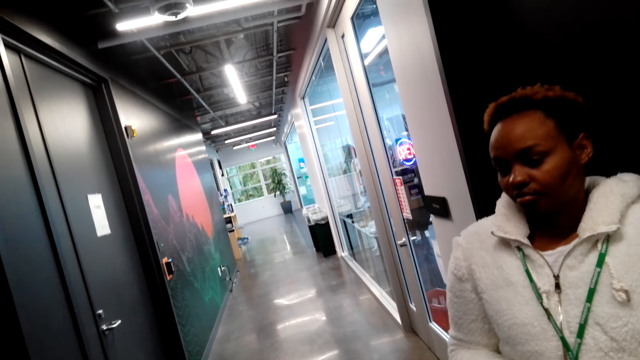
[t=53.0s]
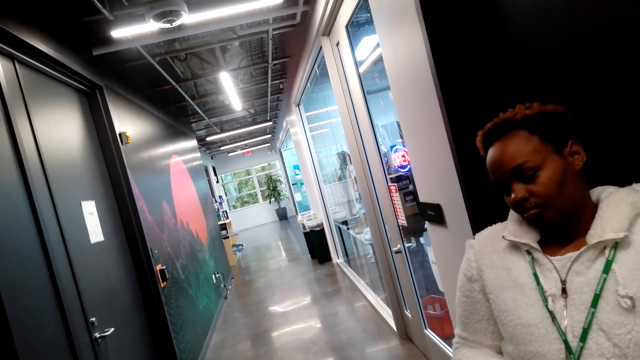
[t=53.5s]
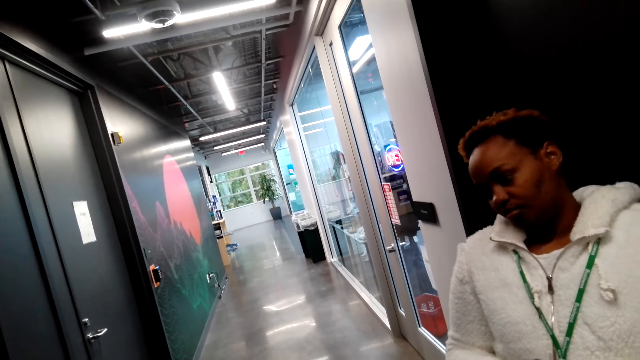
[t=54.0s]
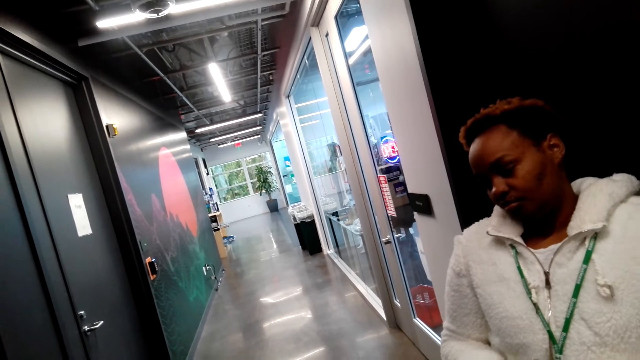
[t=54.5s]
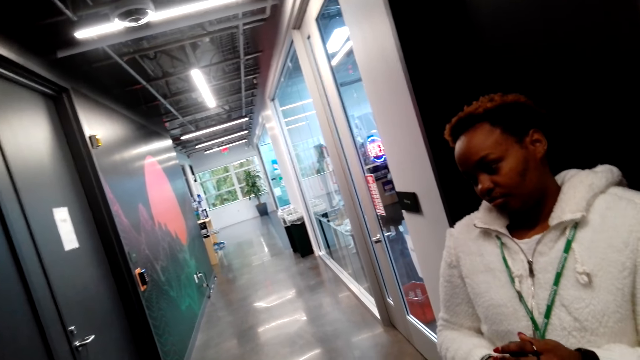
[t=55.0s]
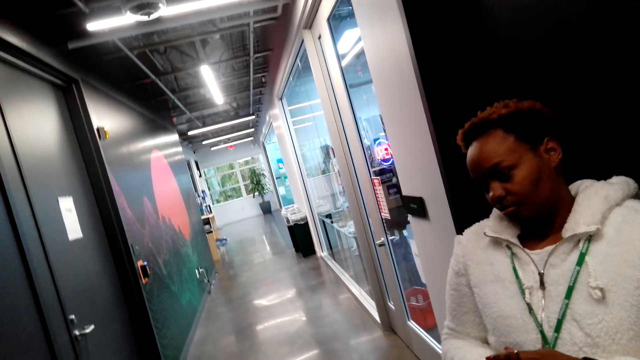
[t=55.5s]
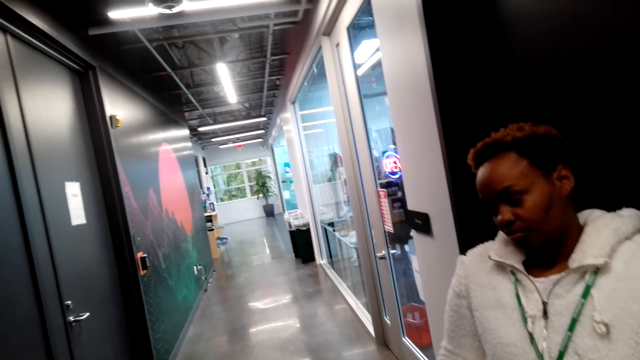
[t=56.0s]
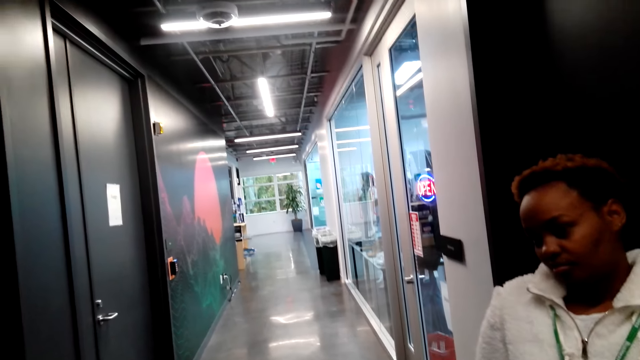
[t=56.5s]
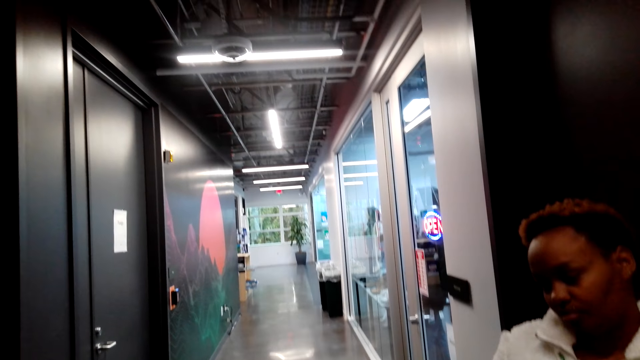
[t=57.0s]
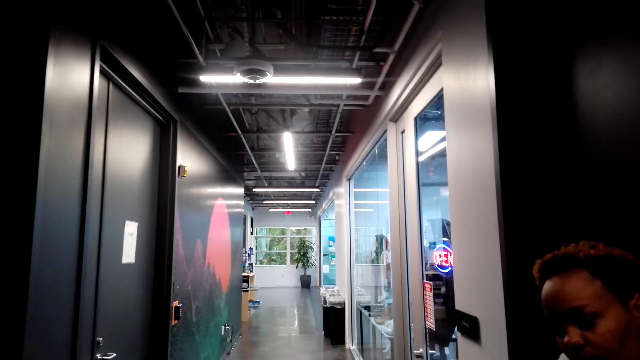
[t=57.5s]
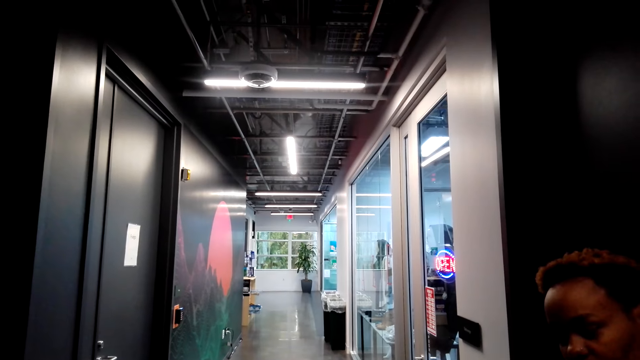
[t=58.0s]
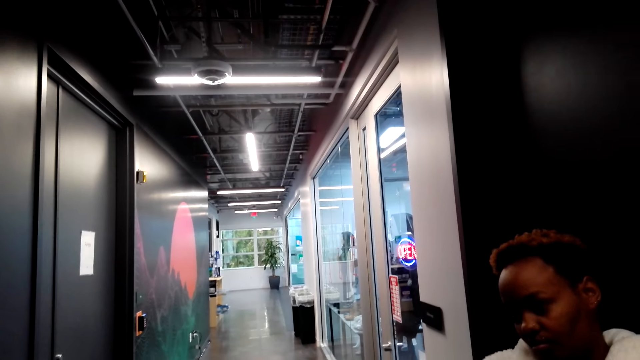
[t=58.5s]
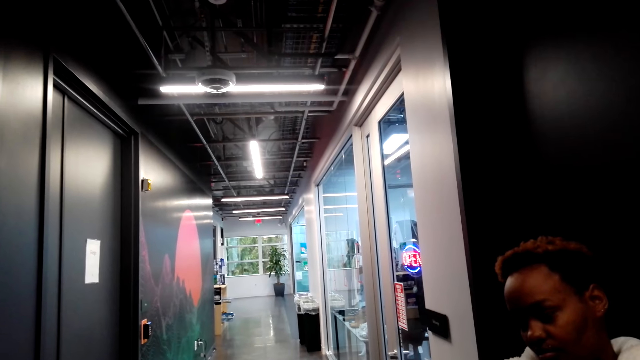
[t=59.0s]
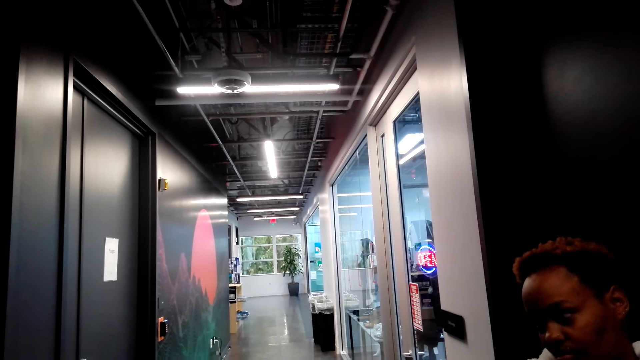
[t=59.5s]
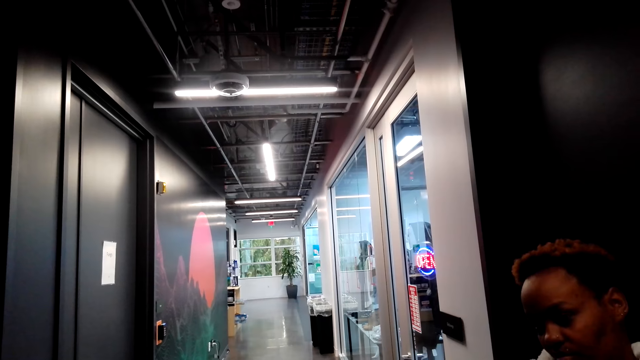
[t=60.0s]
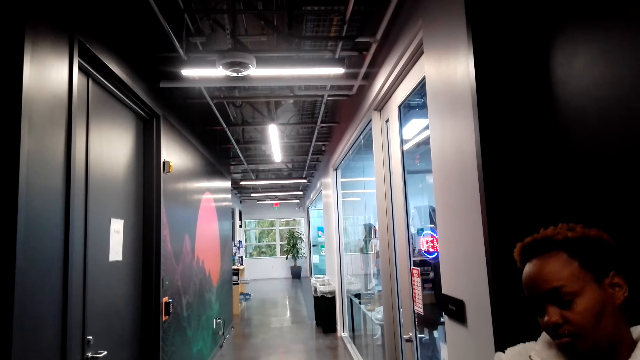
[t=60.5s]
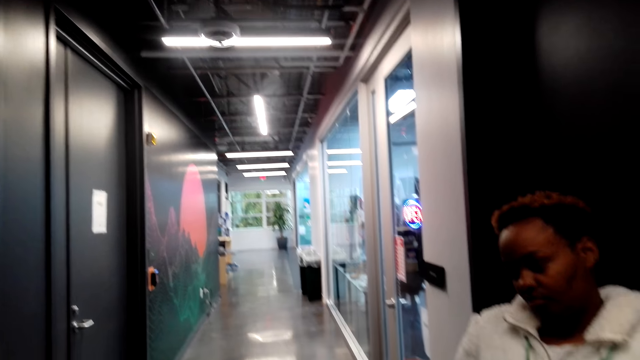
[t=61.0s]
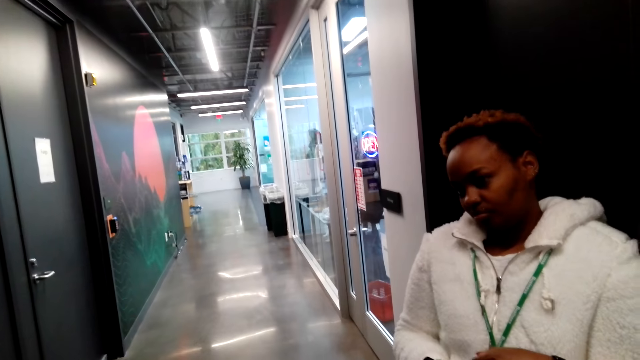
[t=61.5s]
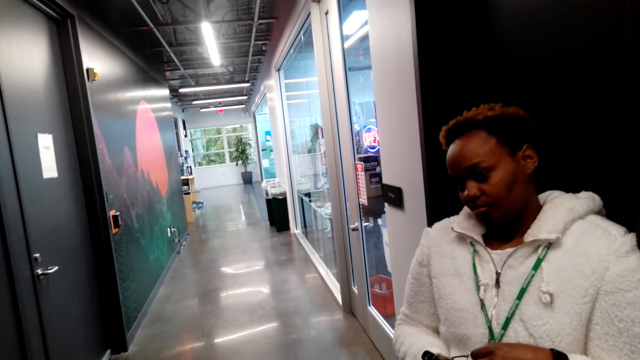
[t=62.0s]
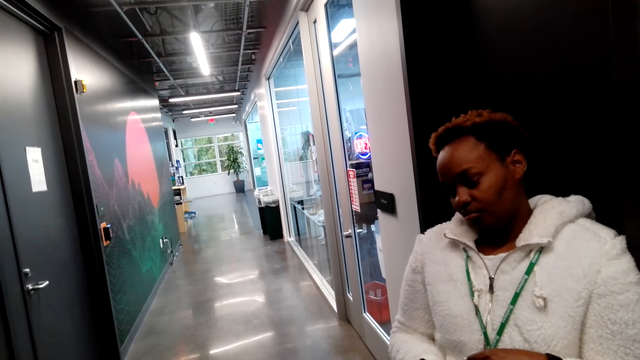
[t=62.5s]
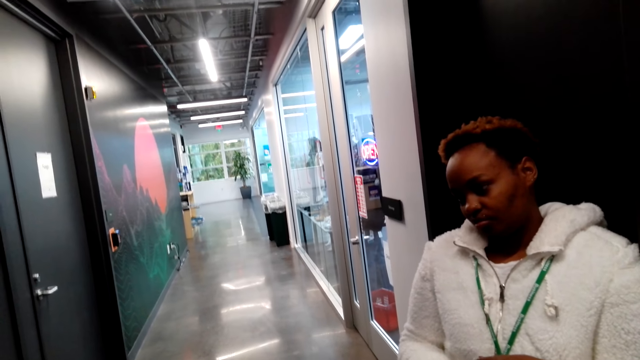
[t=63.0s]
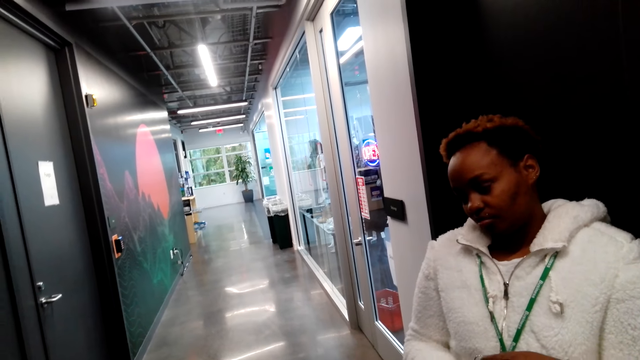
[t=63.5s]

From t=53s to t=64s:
A woman stands still. The camera wearer looks around.

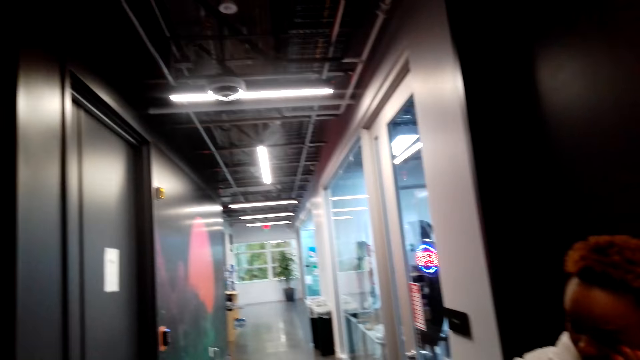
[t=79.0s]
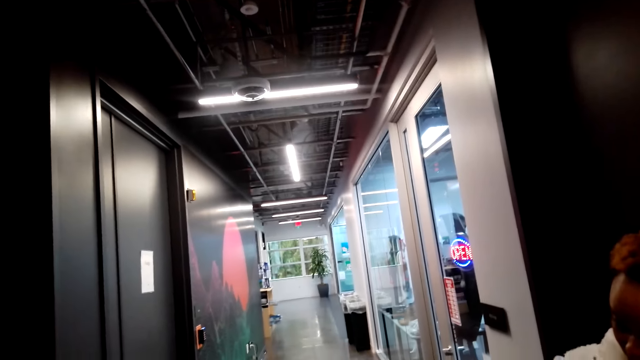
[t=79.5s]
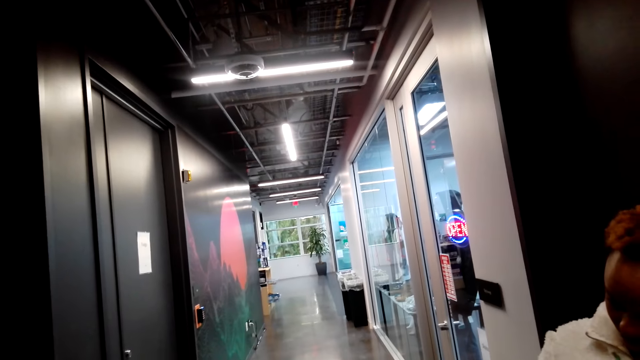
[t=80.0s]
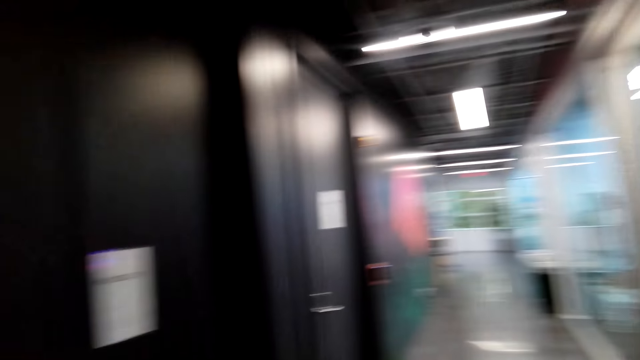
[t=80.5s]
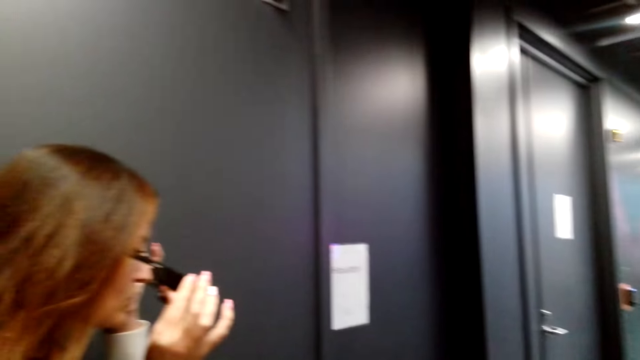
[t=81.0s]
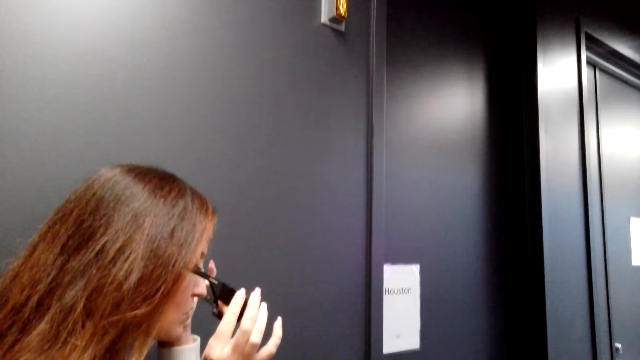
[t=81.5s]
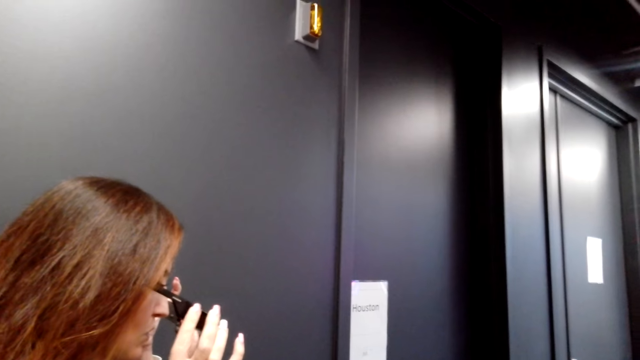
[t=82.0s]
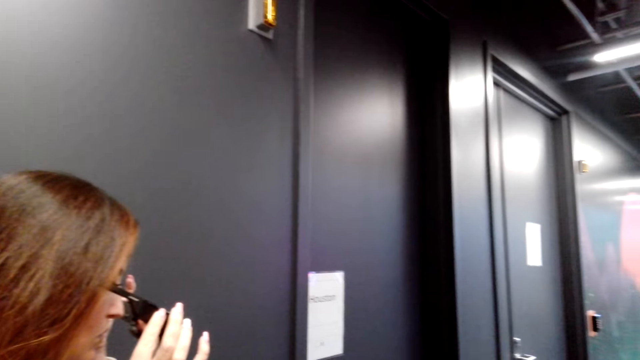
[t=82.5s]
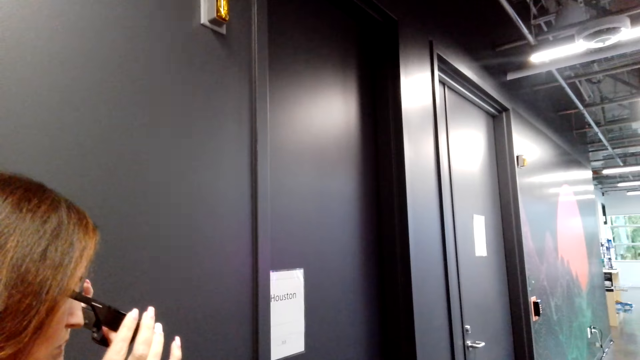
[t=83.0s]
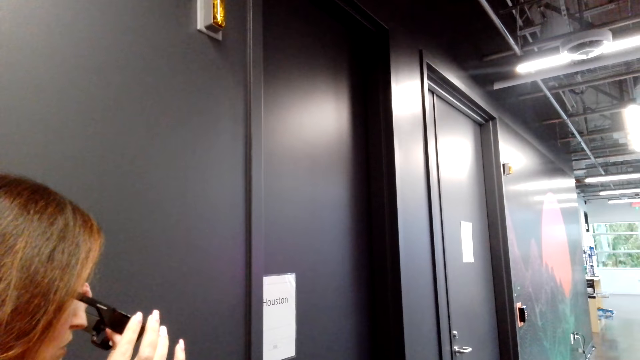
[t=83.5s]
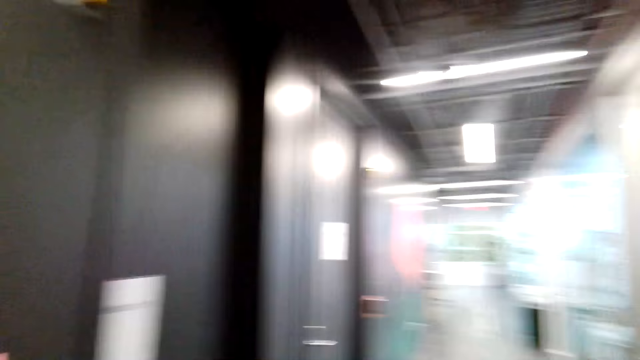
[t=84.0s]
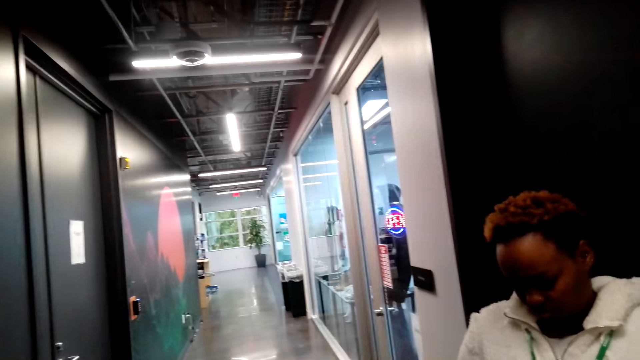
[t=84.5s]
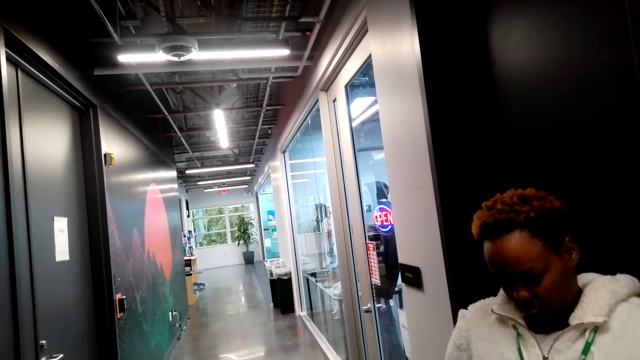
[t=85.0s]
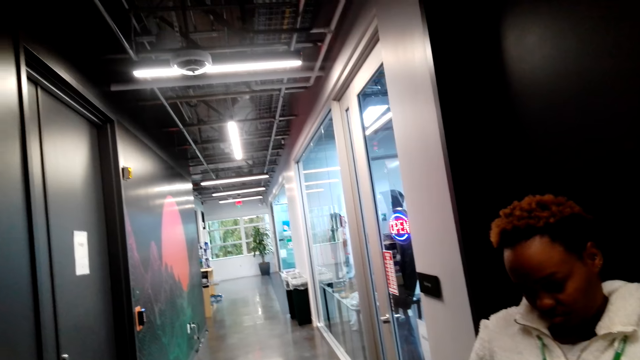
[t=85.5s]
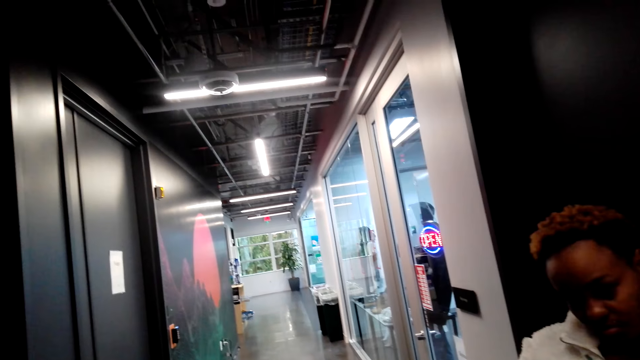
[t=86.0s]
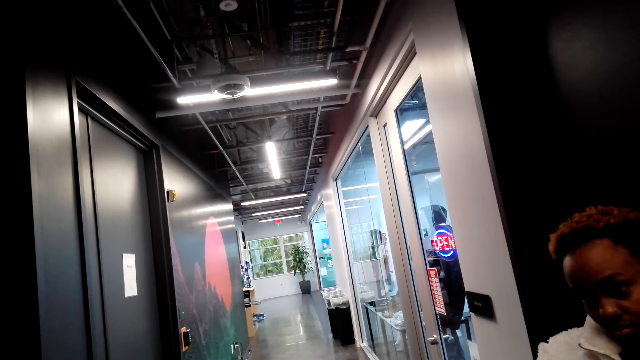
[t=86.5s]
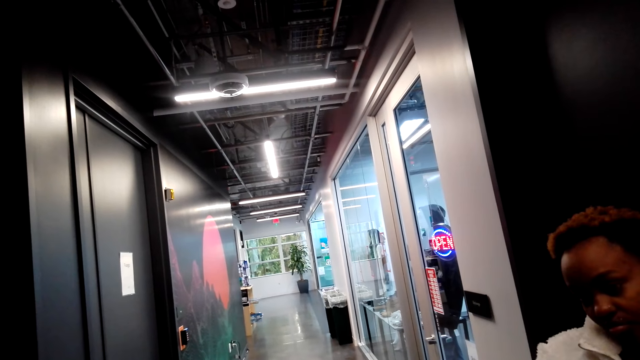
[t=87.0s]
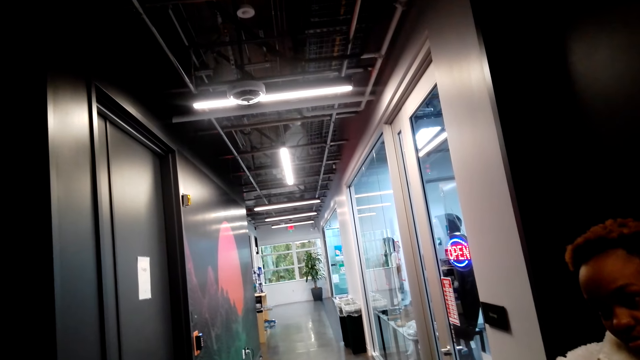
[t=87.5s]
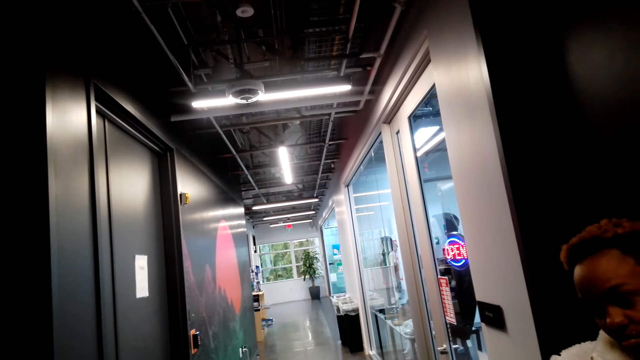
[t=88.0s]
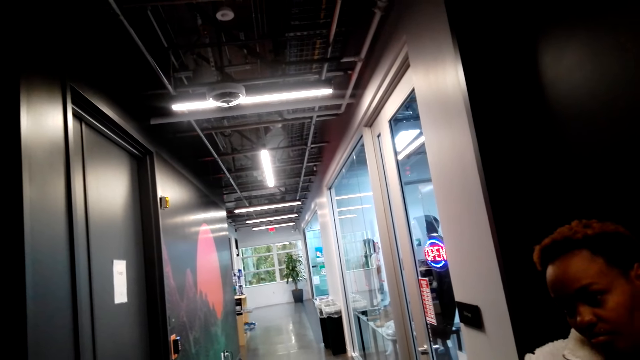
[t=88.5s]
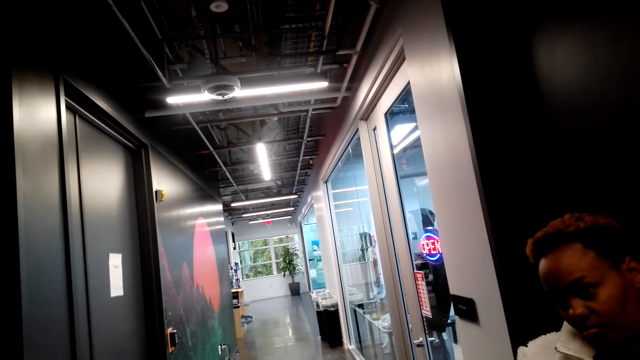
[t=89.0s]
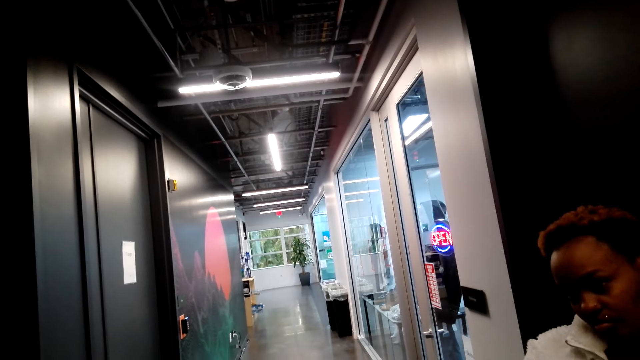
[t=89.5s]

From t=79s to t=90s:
A woman looks around with the camera. The woman puts on the specs. The camera wearer looks around.
